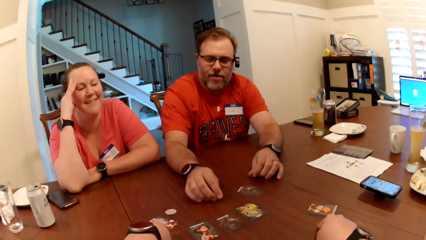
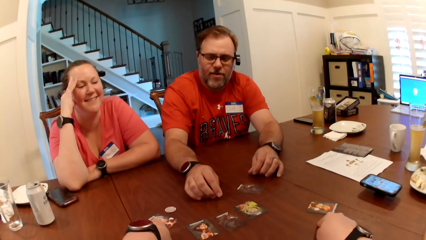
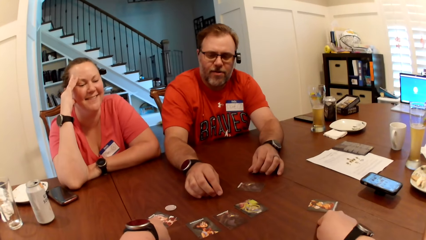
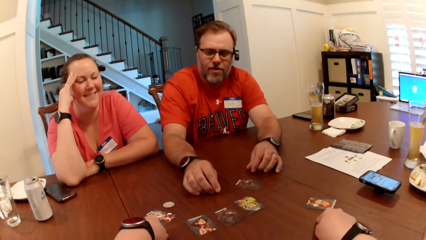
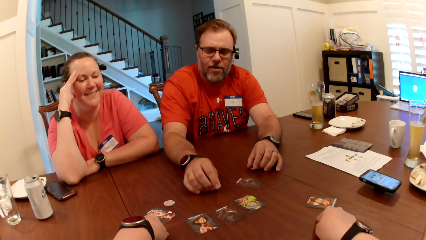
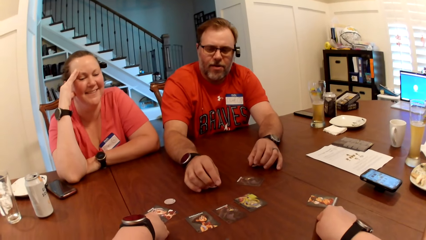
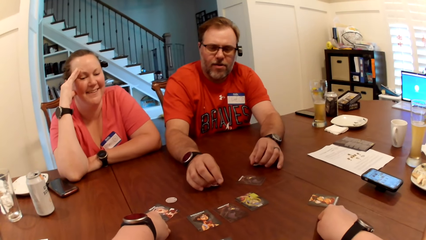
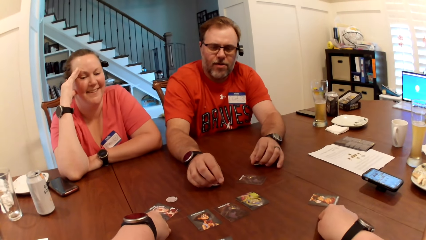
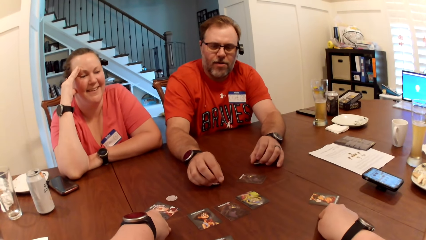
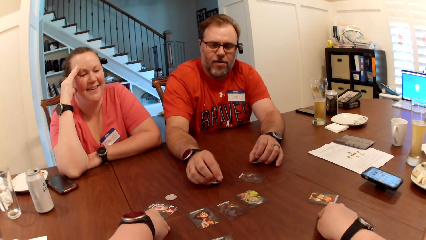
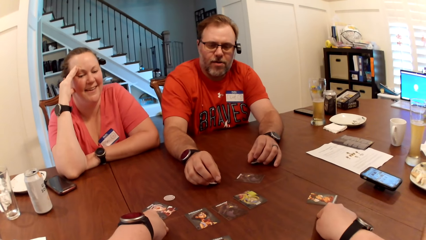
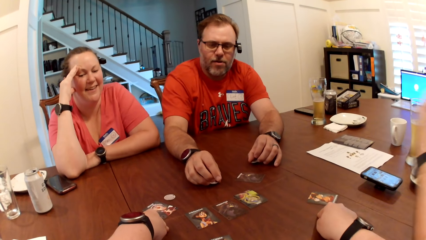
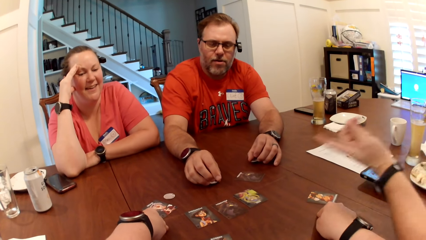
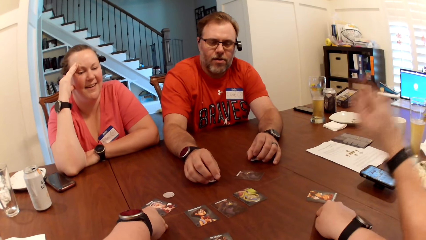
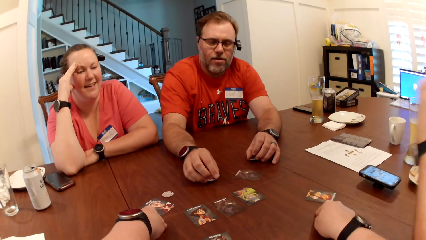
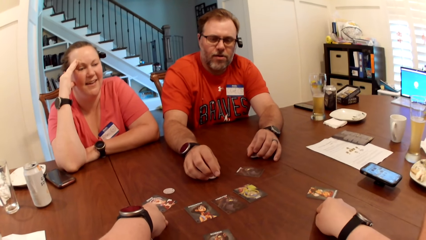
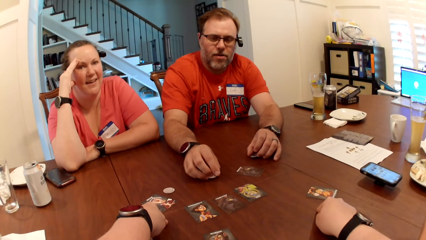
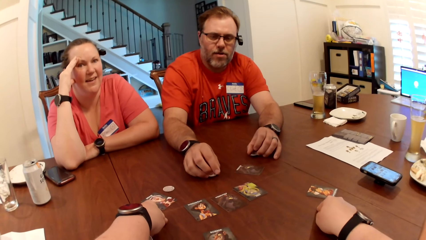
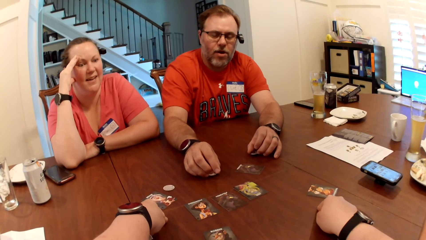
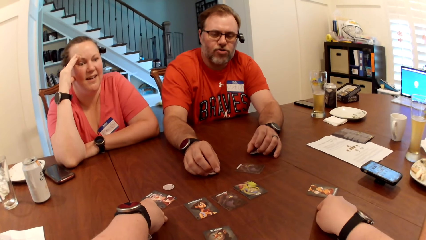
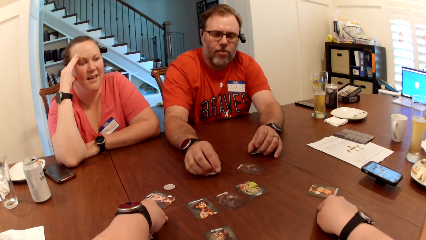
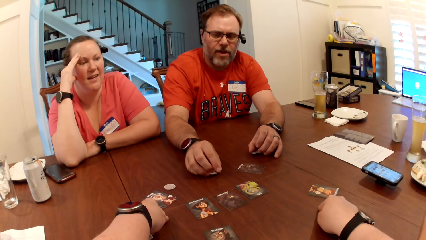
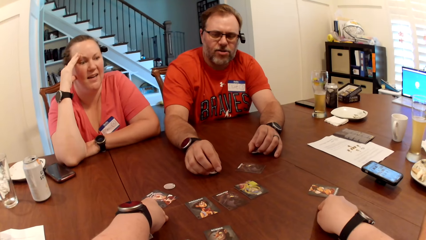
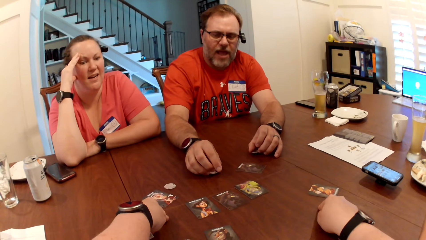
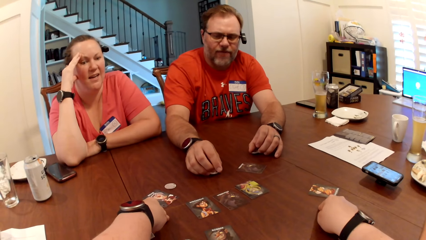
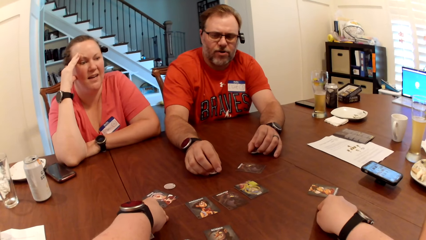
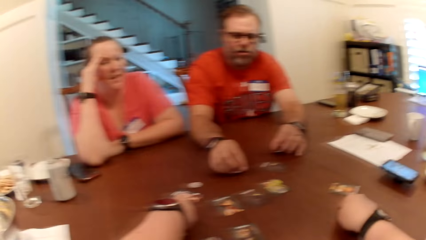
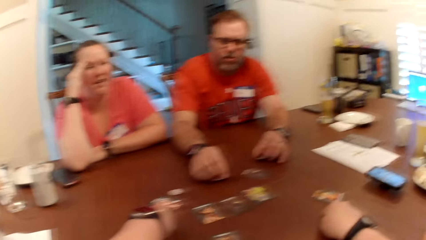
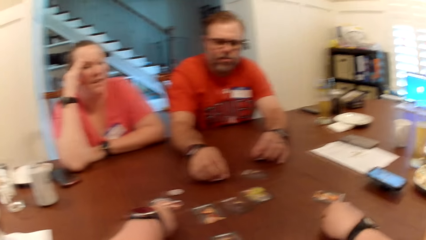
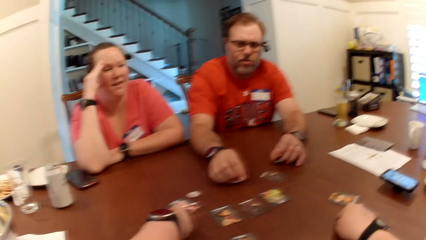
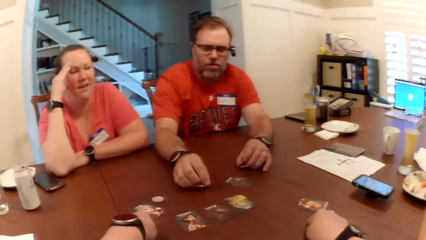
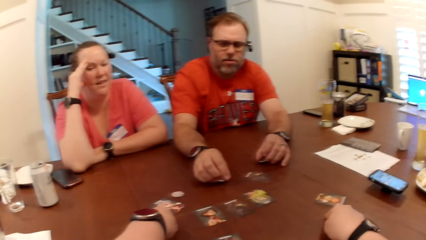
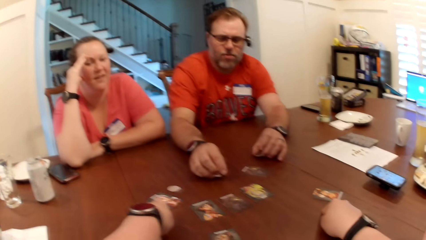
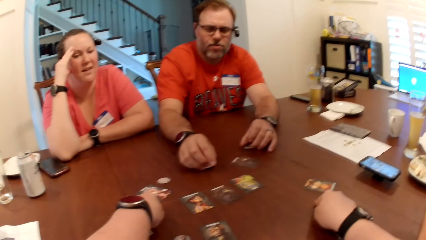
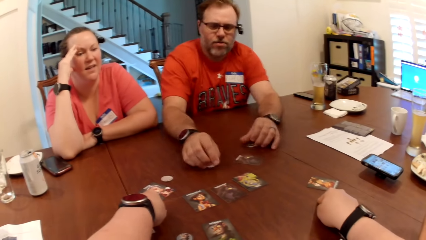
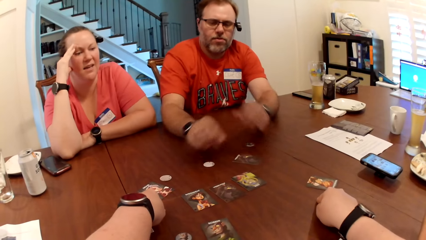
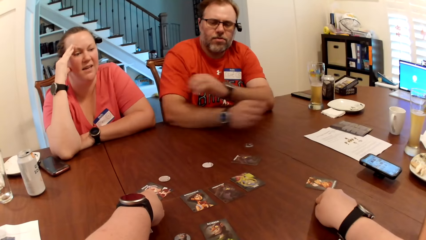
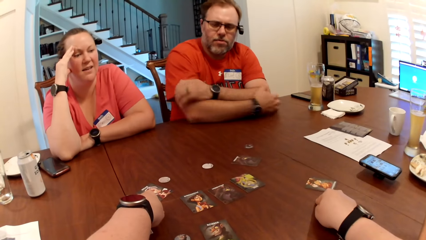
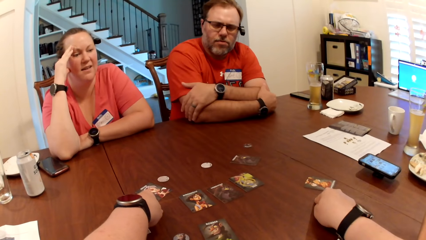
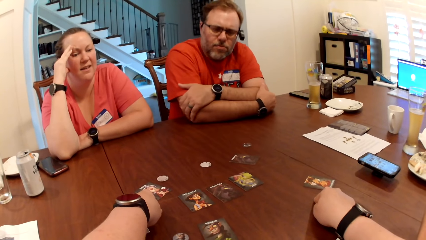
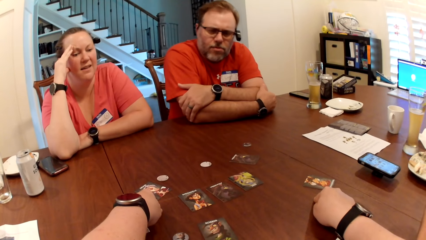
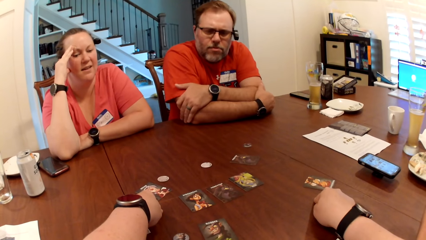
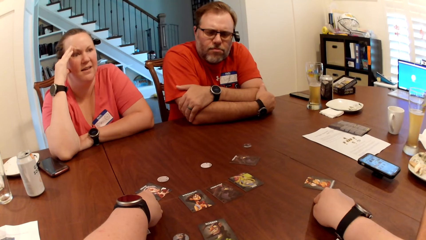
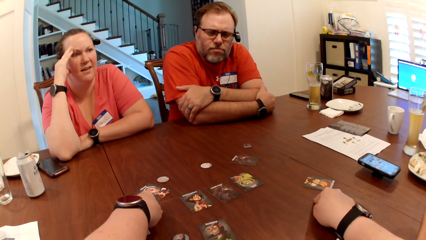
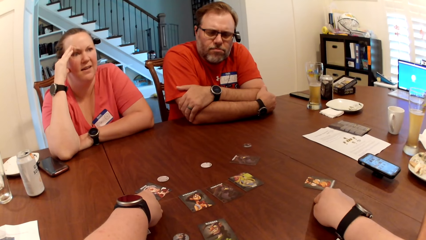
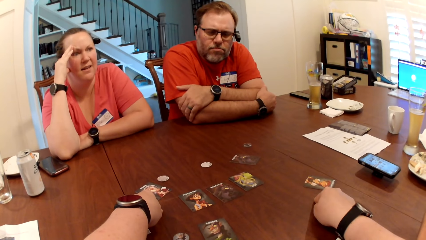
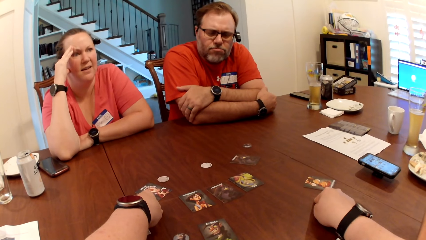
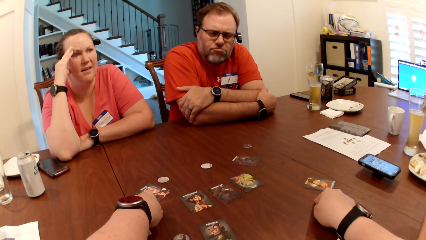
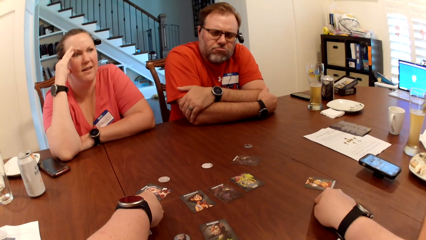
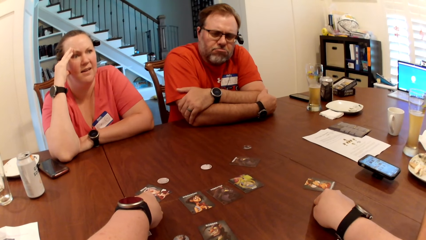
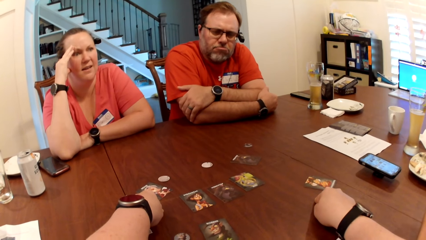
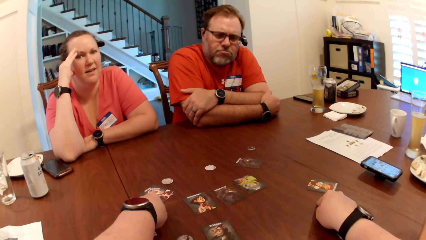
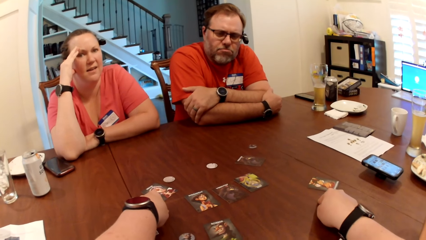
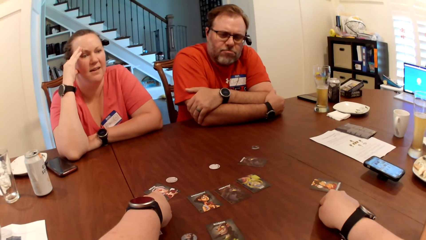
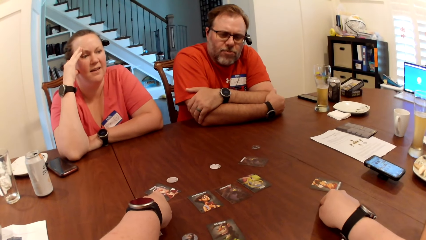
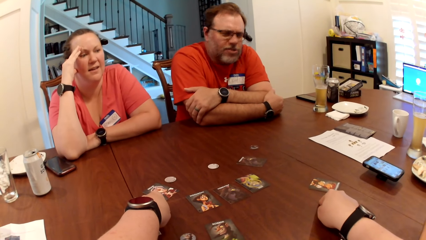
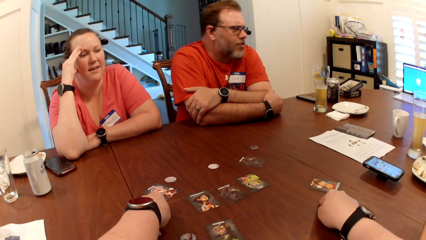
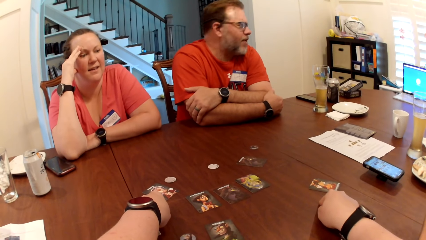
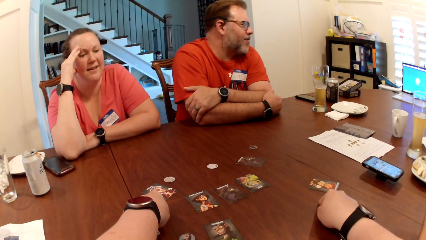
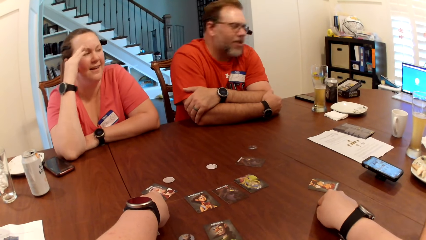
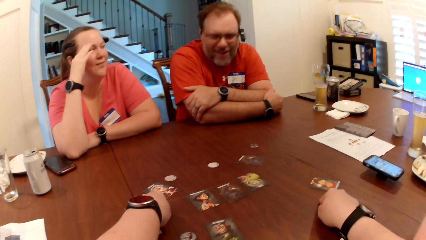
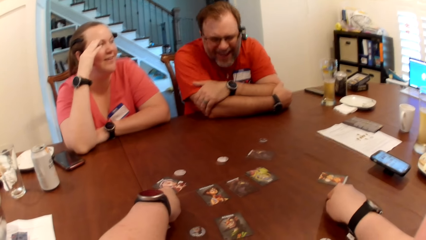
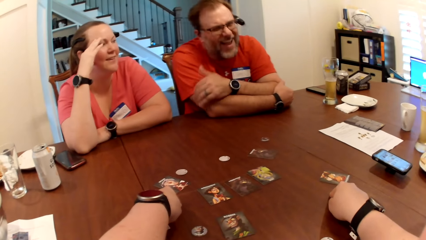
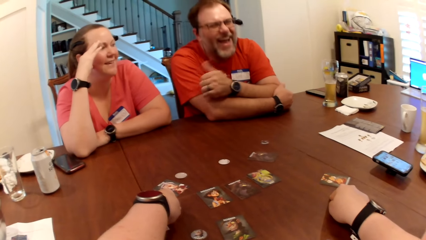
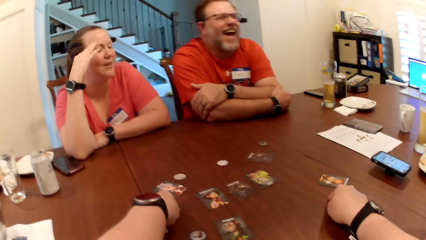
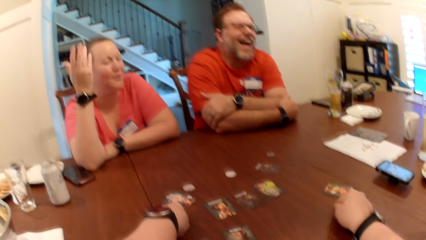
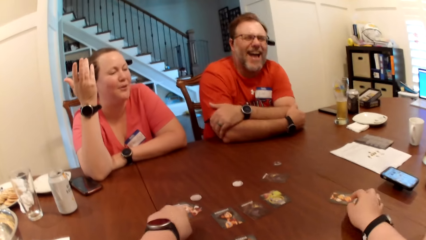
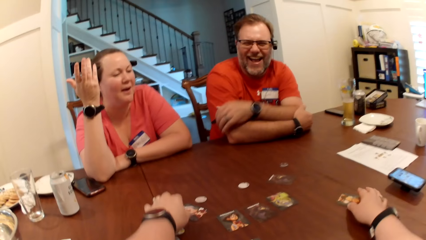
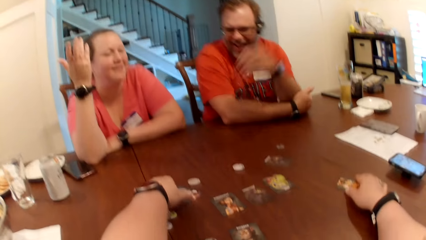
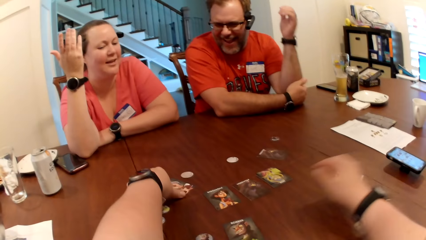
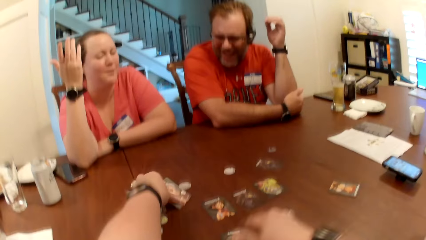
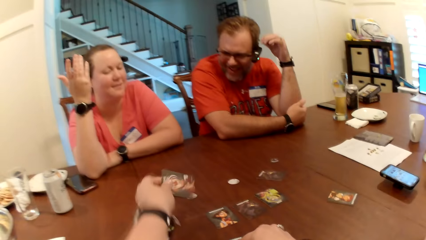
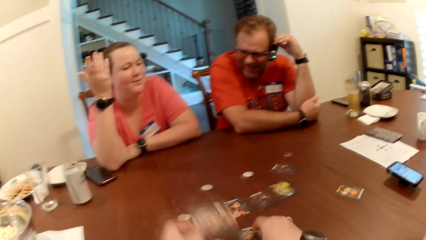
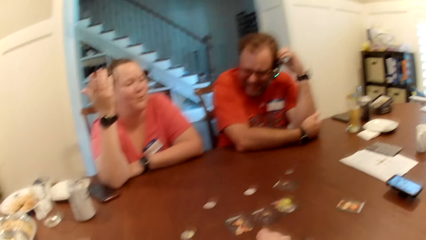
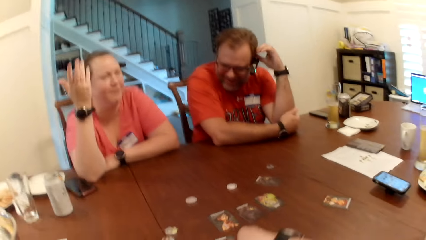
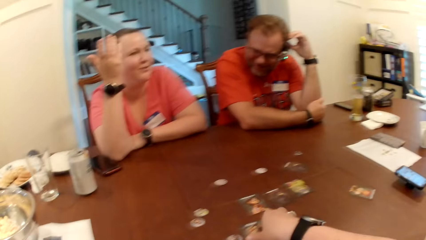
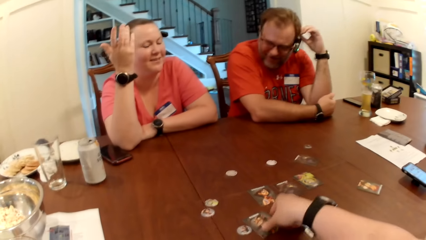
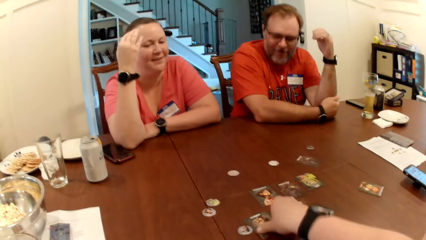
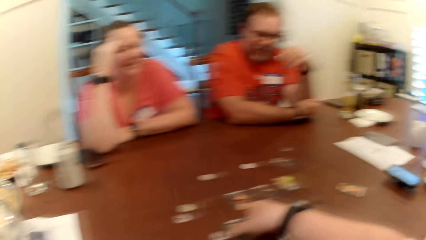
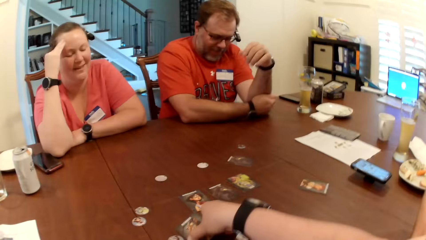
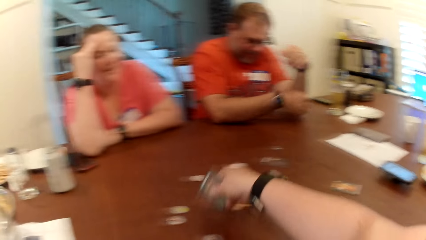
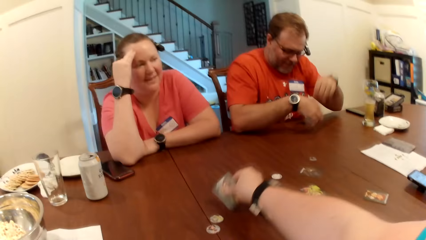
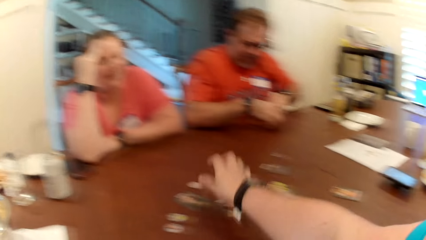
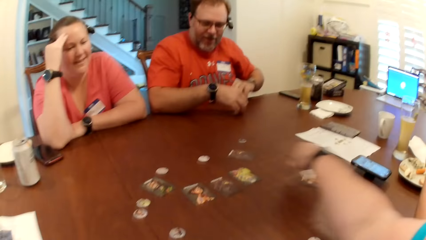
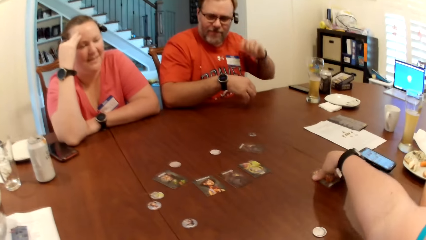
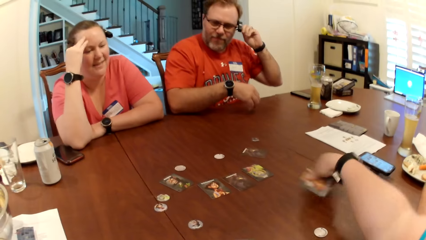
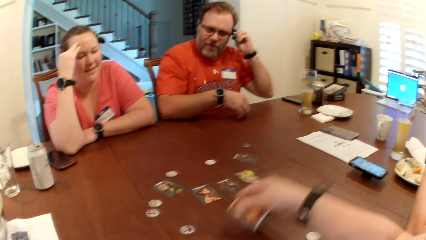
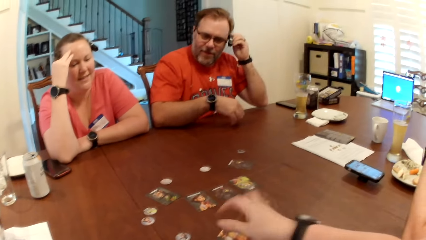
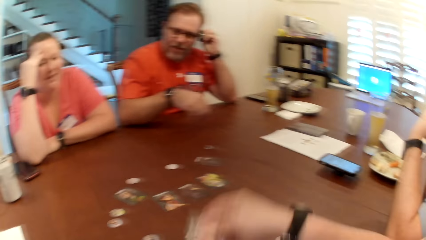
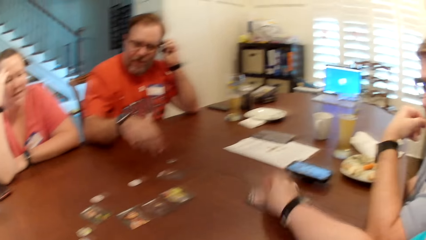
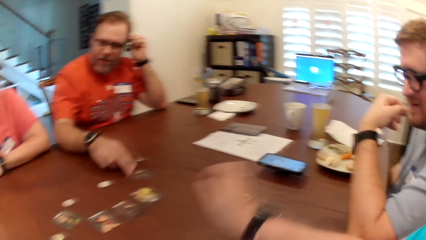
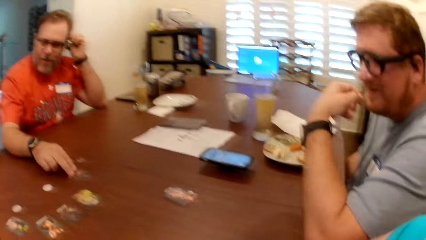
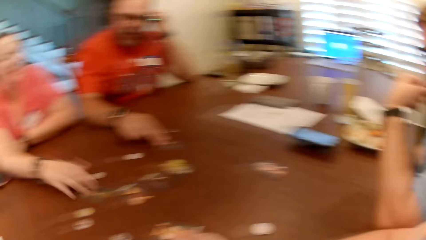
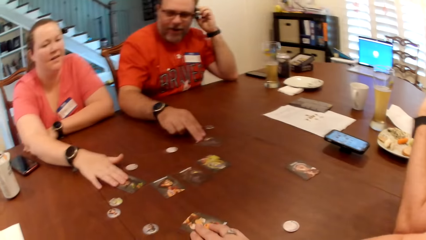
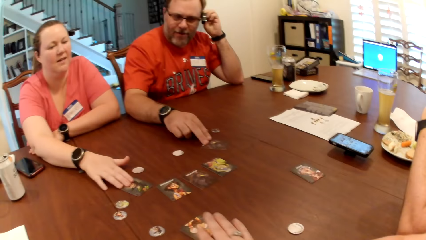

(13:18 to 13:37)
A person moves the card. Another person moves the hands. The camera wearer moves the card. She touches the card on the table with her right hand and picks up the card from the table with her left hand. A man touches his ear with his left hand. The camera wearer picks up the card from the table with her right hand and drops the card in her right hand on the table. The man picks up an earbud from the table with his left hand. The camera wearer picks up the card from the table with her right hand. The man puts the earbud in his ear with his left hand. The camera wearer drops the card on the table with her right hand. She picks up the card from the table with her right hand. The man touches the card on the table with his right hand. The camera wearer drops the card on the table with her right hand. A woman touches the card on the table with her right hand. The camera wearer shifts the card on the table with her right hand.
